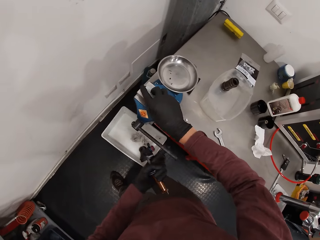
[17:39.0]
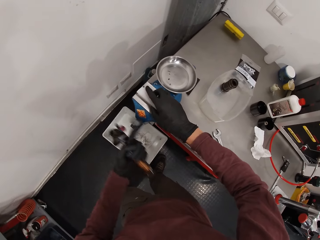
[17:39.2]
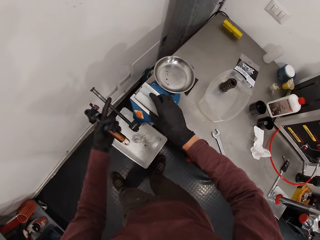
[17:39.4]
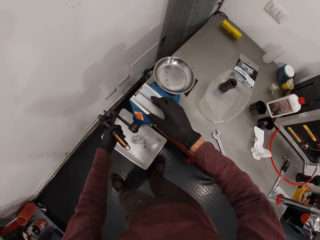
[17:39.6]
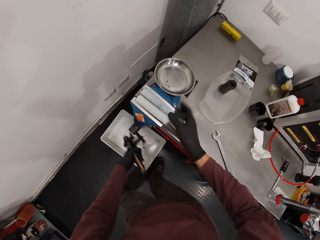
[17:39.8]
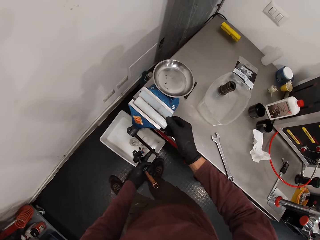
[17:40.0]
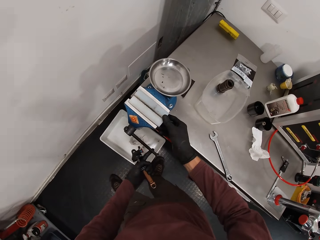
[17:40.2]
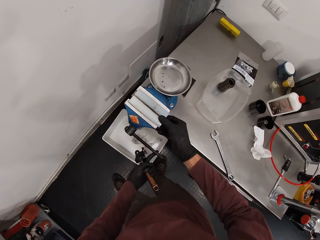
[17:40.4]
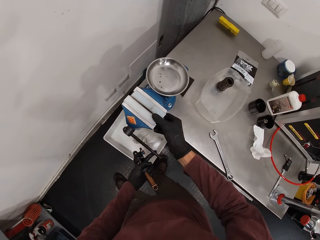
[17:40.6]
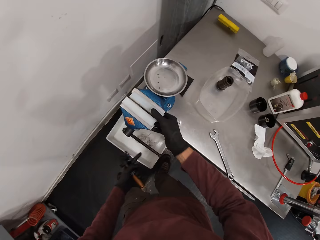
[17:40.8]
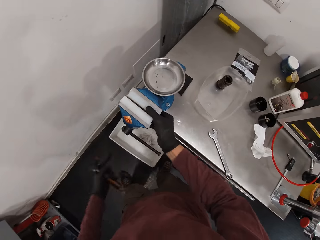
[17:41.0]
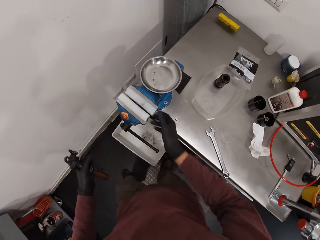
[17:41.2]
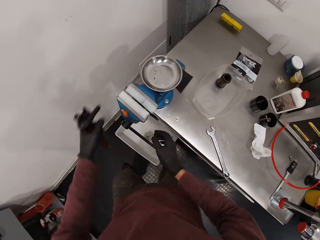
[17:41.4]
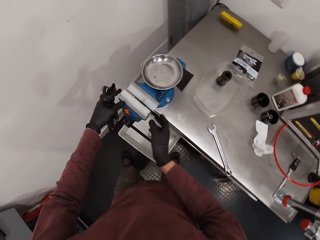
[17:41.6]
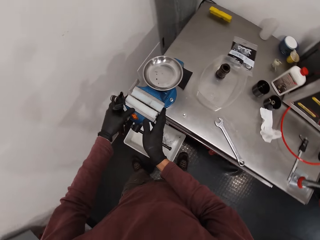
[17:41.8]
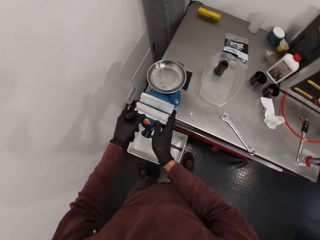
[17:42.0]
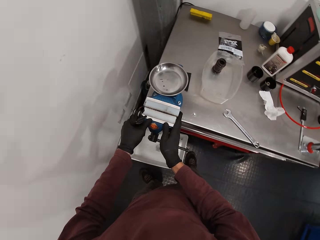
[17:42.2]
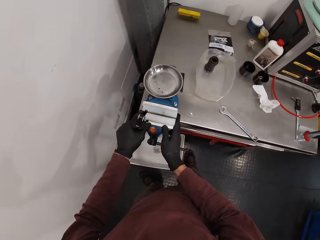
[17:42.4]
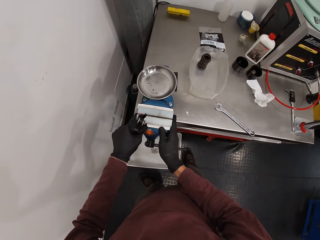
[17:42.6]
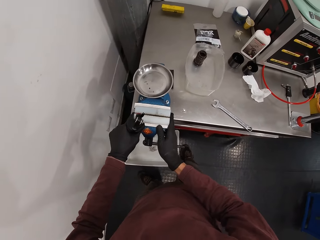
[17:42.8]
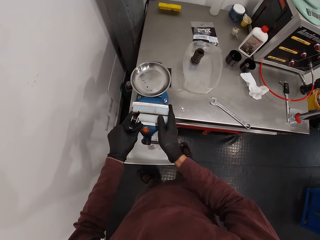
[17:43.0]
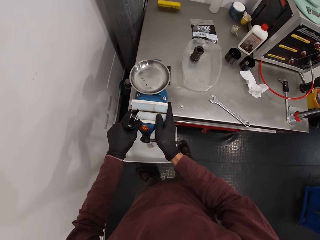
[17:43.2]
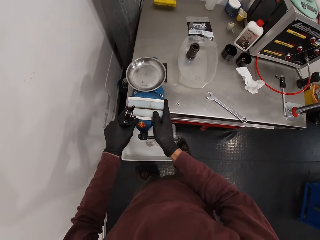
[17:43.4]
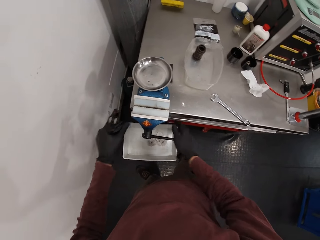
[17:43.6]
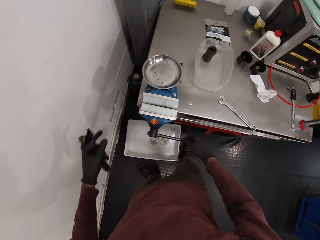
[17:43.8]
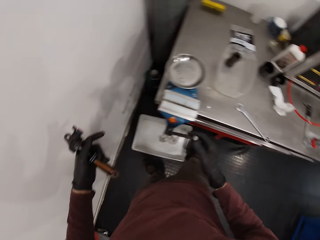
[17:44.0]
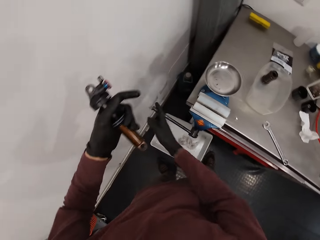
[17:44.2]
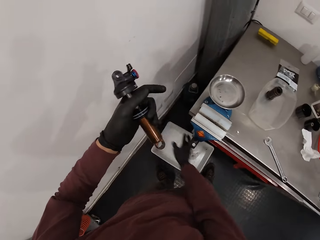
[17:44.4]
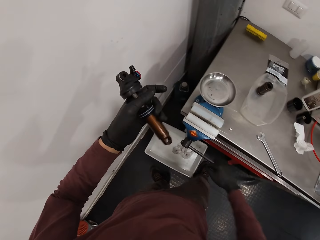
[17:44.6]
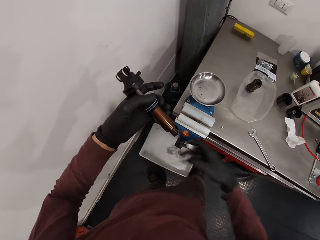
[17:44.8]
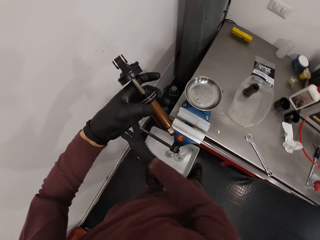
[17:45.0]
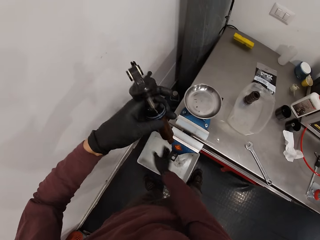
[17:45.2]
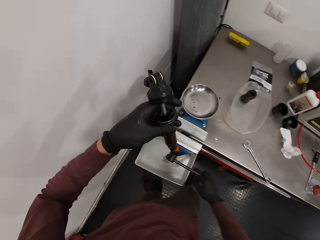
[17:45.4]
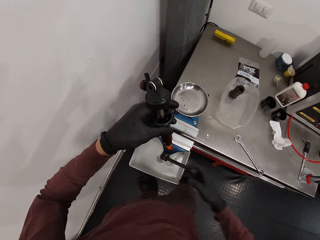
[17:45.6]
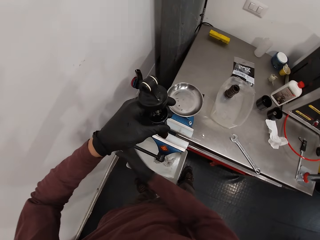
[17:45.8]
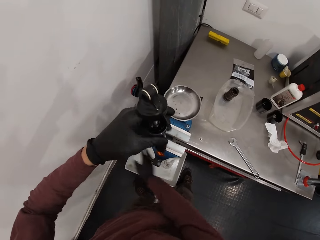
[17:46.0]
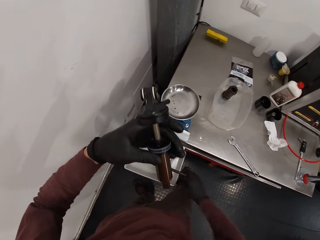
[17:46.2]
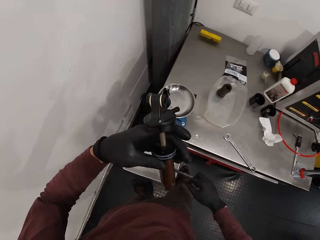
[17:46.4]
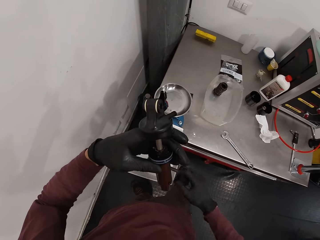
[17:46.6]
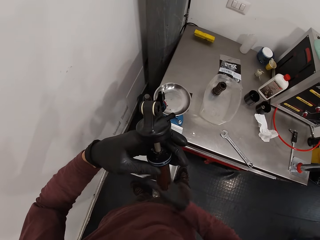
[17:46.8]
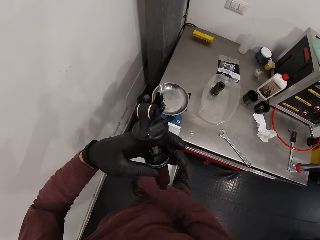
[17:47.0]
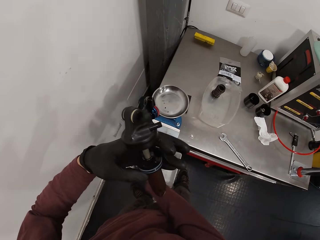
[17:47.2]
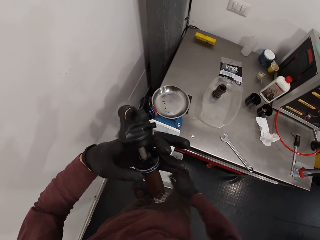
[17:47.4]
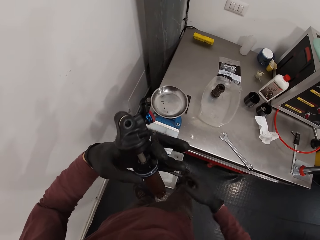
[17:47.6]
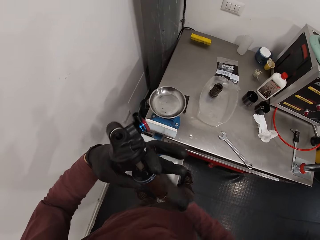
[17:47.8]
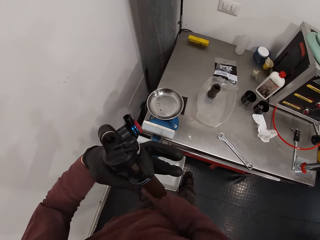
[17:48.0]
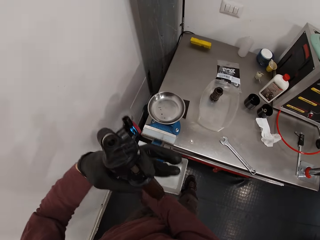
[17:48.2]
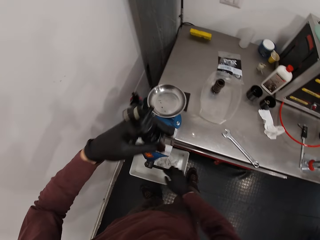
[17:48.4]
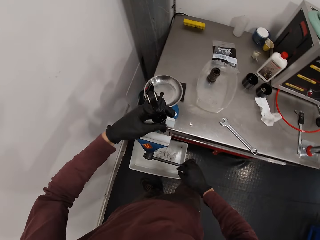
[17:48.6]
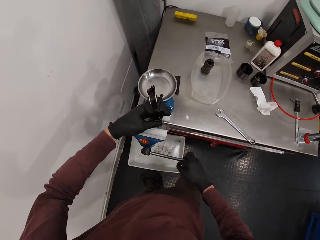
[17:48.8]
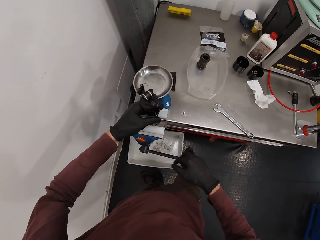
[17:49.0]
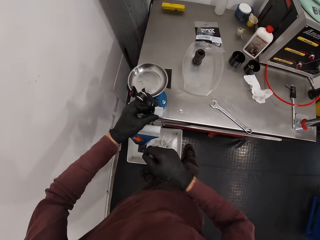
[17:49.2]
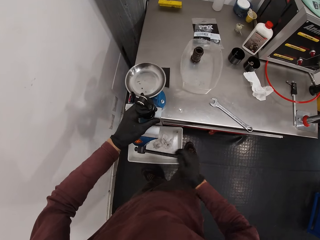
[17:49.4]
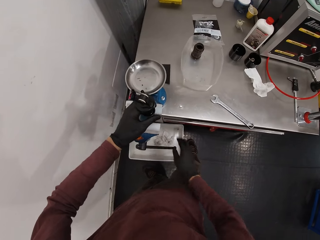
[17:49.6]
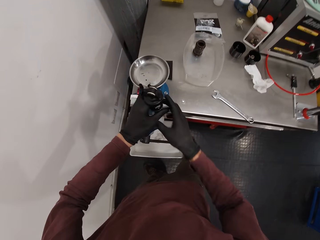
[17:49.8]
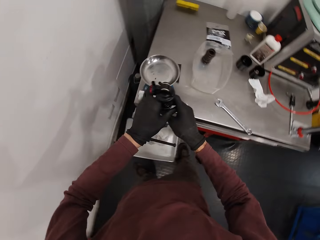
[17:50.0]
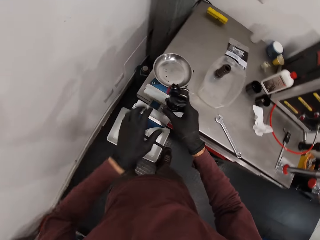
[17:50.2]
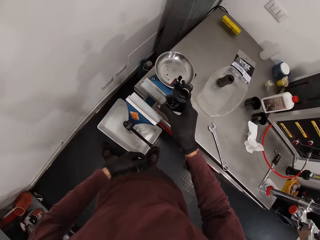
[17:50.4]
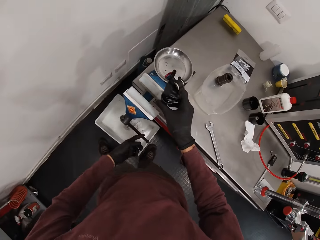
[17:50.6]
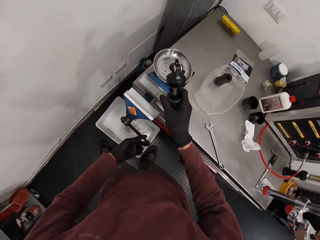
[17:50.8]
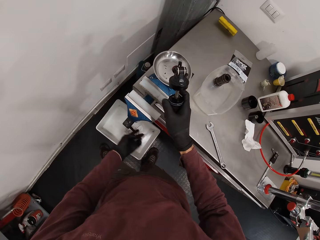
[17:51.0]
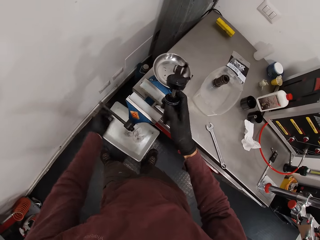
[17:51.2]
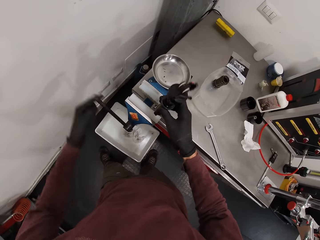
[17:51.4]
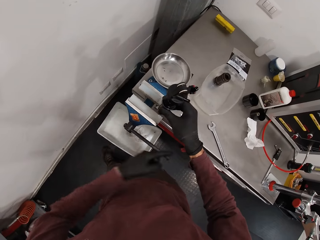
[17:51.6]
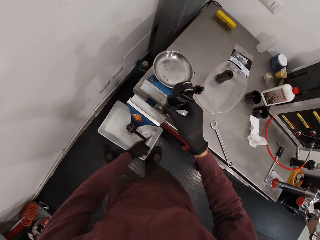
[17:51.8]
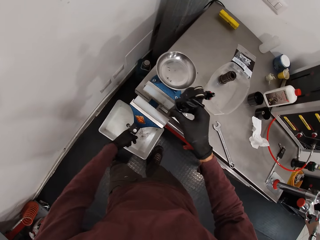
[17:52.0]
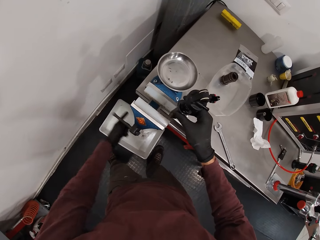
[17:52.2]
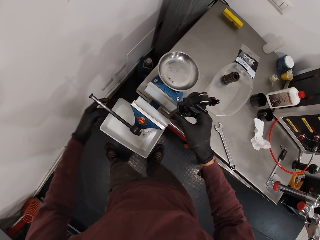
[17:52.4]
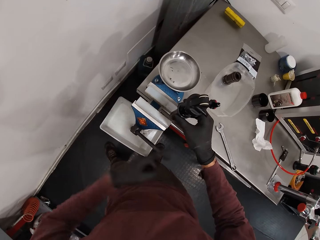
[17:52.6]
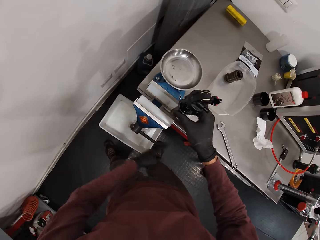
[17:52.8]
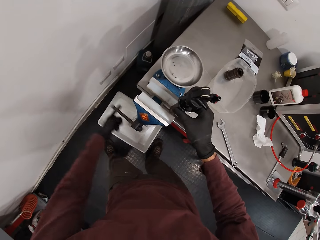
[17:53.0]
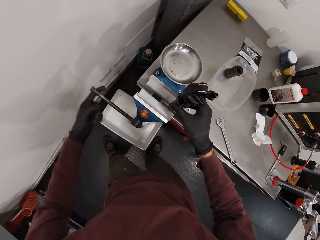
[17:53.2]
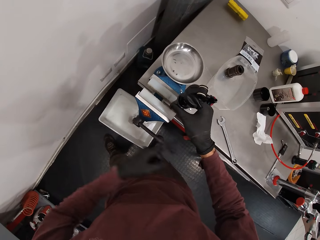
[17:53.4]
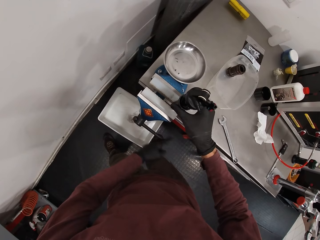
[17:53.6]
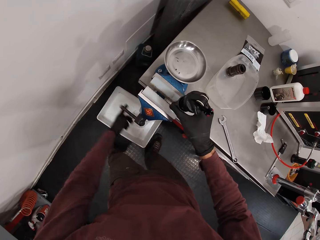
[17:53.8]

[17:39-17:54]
The camera wearer fixes the jaw protector on a jaw of the bench vice with his right hand. He holds the bench vice with both hands. He turns the handle of the bench vice with his right hand. He inserts the fox suspension float in between the jaws of the bench vice with his left hand. He holds the fox suspension float with his right hand. He turns the handle of the bench vice with his left hand.

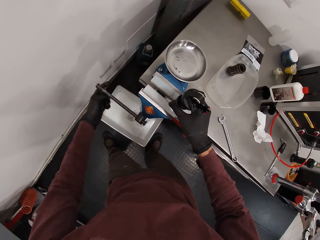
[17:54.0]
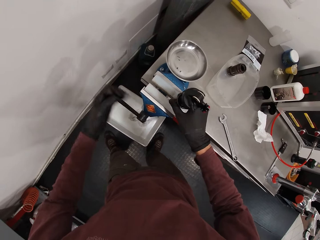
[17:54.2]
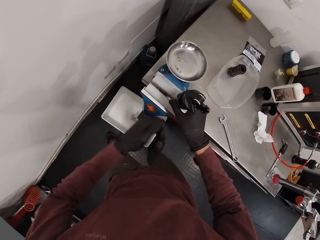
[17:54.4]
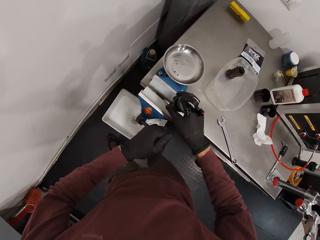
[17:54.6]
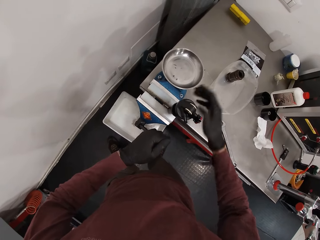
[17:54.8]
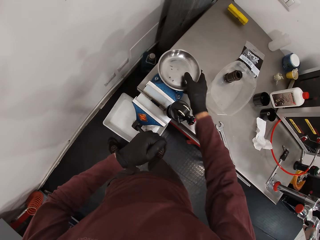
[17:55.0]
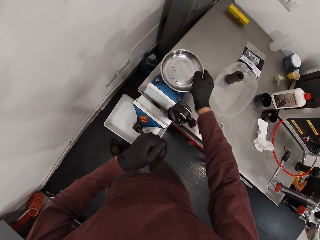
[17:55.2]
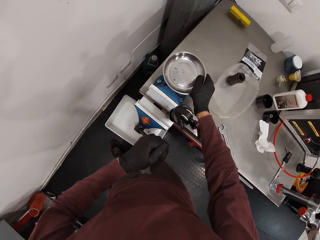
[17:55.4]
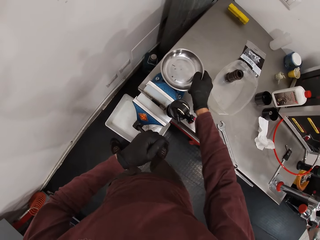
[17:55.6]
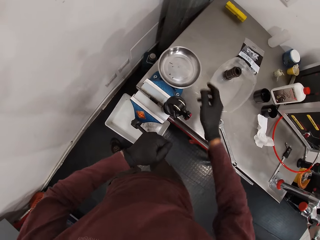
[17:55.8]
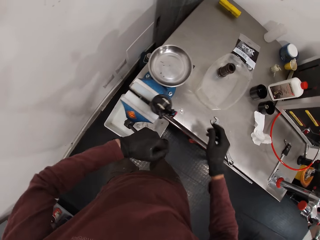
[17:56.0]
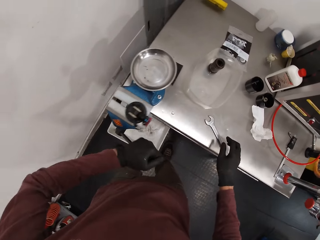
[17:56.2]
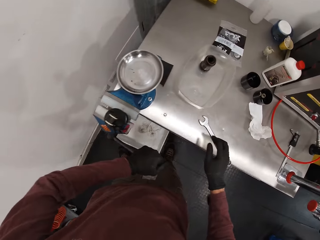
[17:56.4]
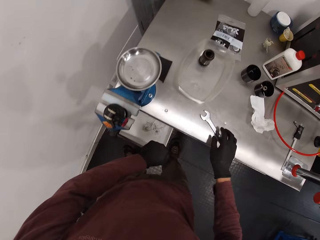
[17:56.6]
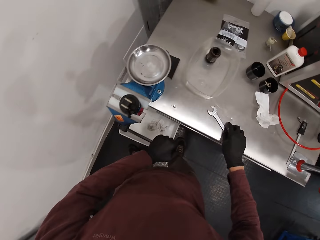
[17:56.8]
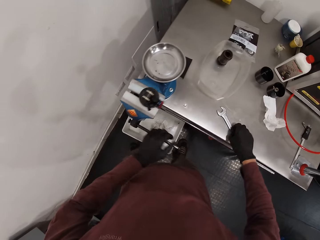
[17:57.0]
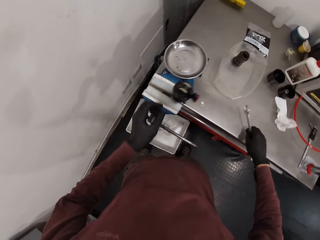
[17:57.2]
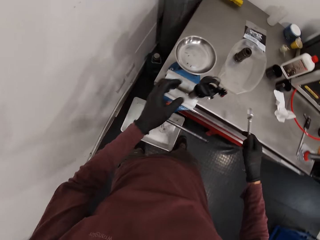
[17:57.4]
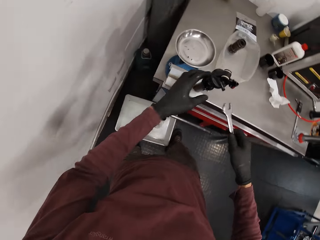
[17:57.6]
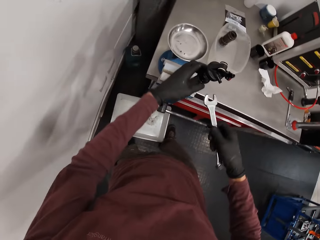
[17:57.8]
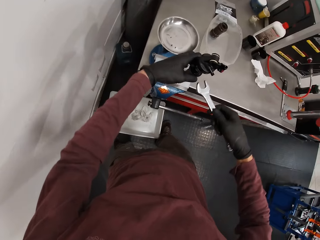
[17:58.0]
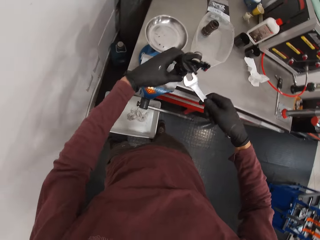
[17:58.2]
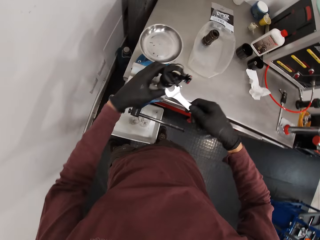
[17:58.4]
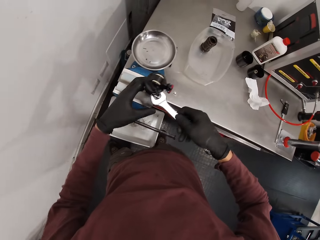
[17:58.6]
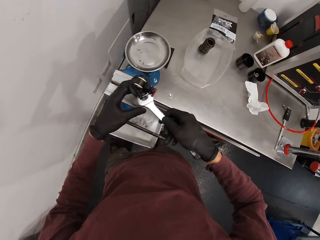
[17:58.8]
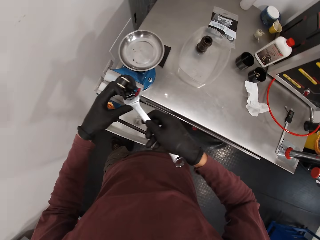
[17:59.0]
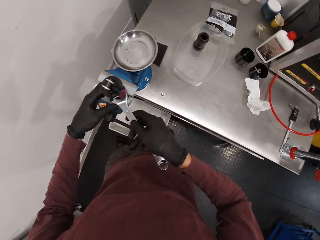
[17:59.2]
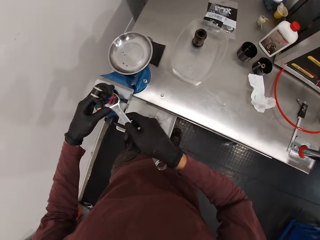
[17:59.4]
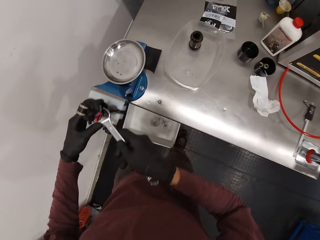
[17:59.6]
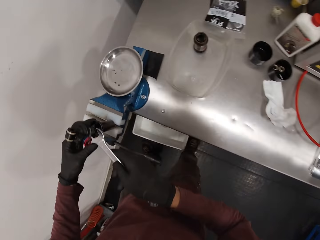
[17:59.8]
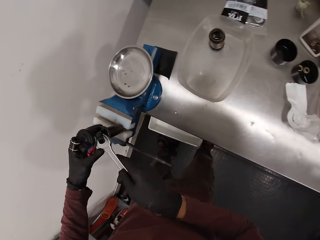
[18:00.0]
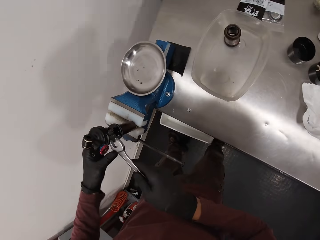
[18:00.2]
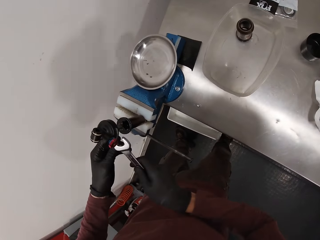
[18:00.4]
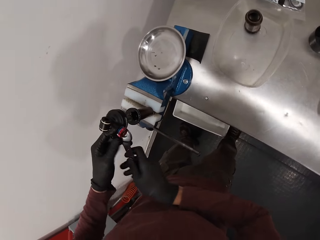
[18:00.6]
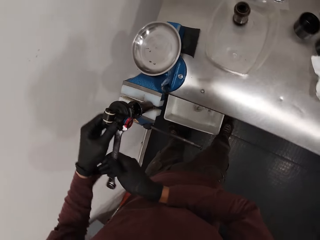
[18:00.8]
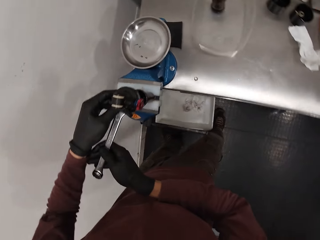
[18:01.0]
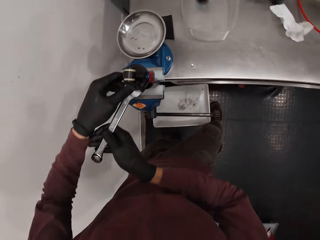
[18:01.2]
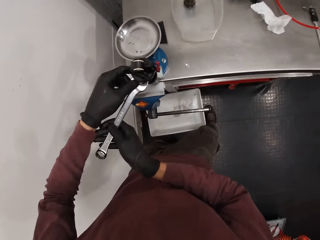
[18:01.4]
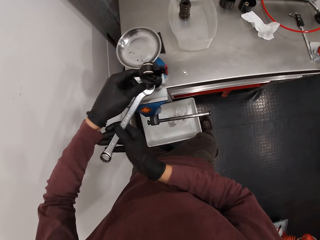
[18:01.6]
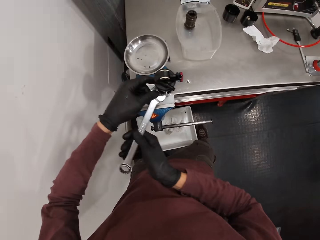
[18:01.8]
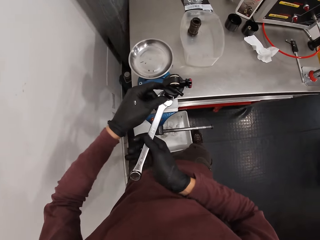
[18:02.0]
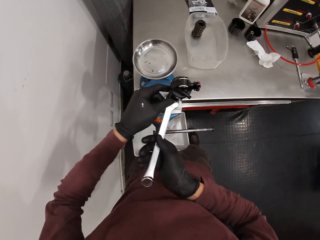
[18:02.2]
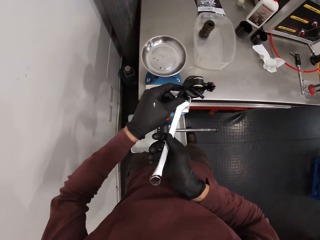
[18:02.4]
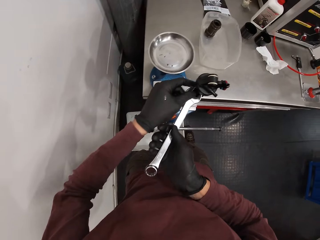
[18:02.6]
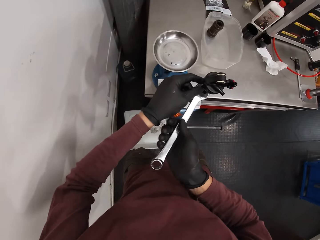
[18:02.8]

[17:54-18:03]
The camera wearer touches a stainless bowl with his right hand. He turns the handle of the bench vice with his left hand. He picks up the spanner on the workbench with his right hand. He holds the fox suspension float with his left hand. He grips the fox suspension float with the spanner in his right hand.
